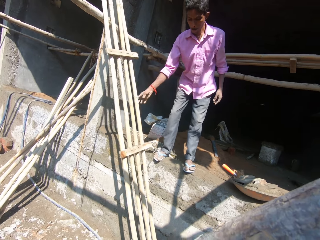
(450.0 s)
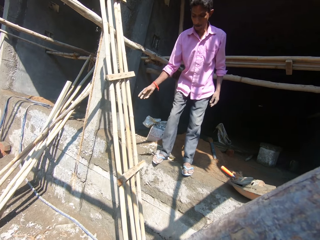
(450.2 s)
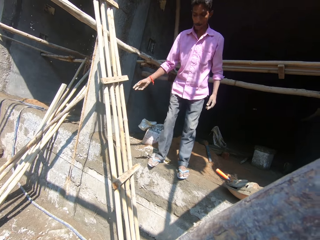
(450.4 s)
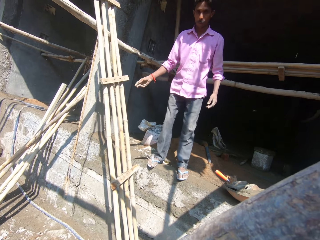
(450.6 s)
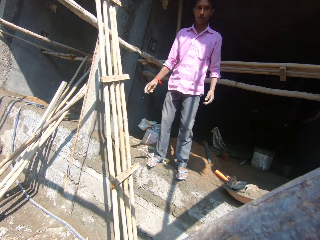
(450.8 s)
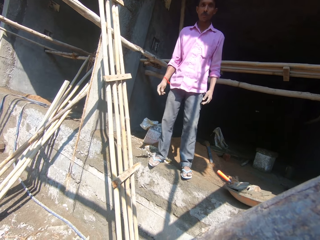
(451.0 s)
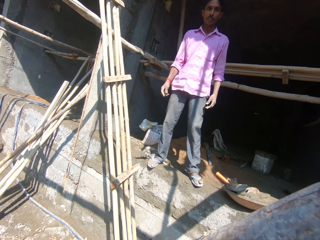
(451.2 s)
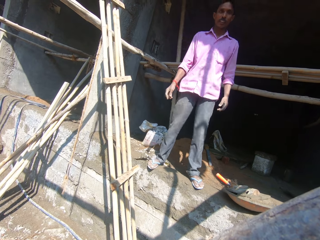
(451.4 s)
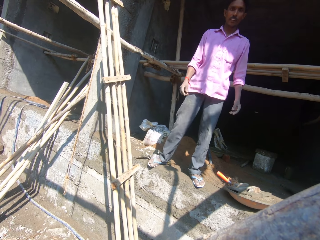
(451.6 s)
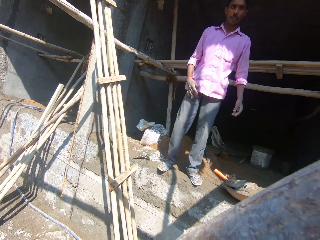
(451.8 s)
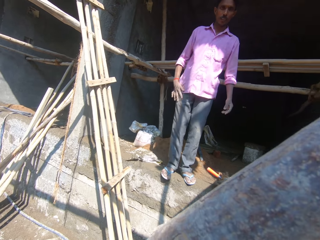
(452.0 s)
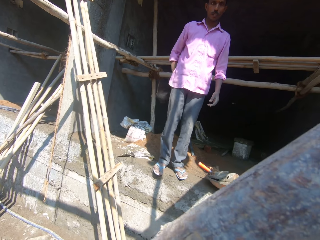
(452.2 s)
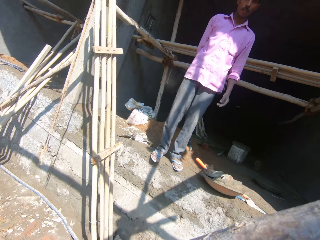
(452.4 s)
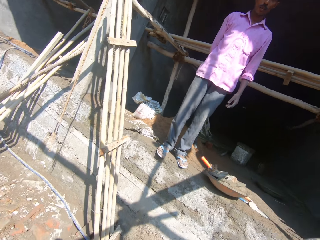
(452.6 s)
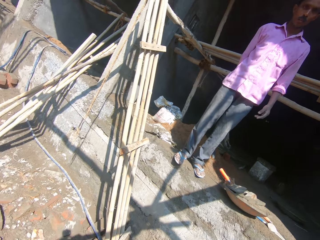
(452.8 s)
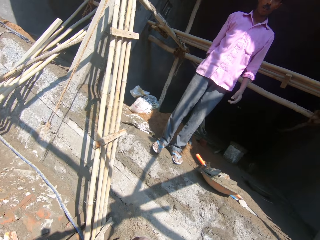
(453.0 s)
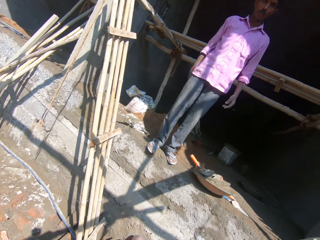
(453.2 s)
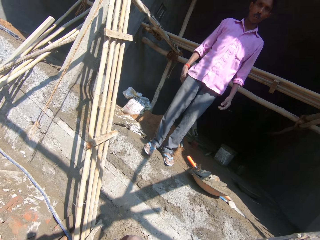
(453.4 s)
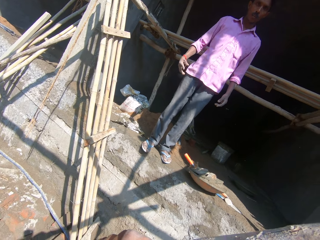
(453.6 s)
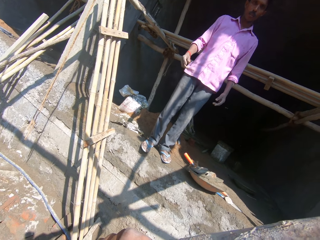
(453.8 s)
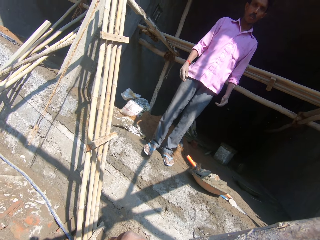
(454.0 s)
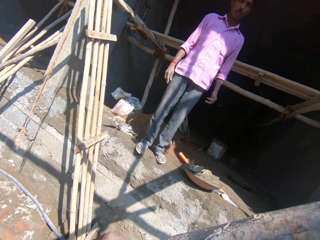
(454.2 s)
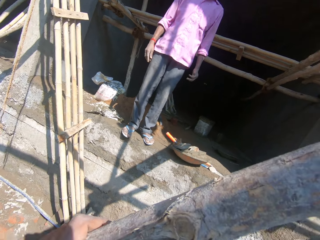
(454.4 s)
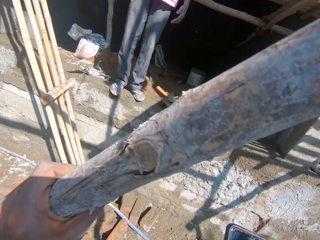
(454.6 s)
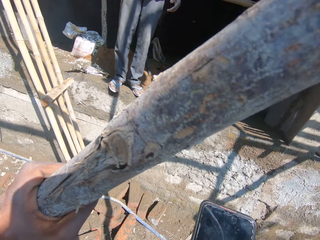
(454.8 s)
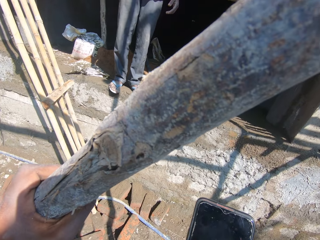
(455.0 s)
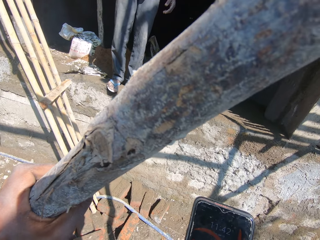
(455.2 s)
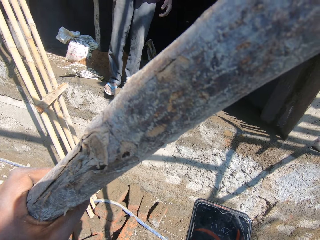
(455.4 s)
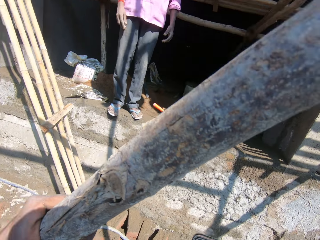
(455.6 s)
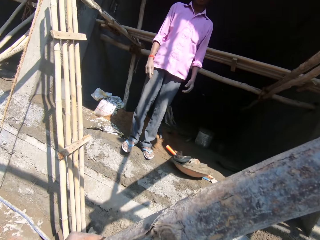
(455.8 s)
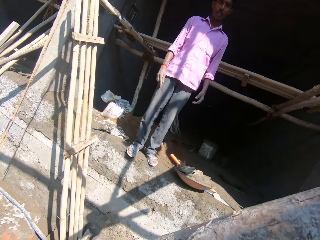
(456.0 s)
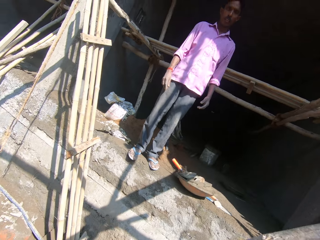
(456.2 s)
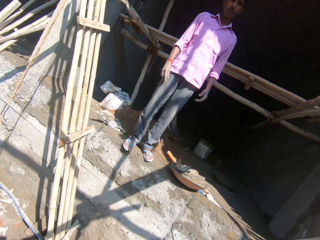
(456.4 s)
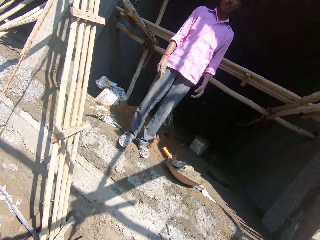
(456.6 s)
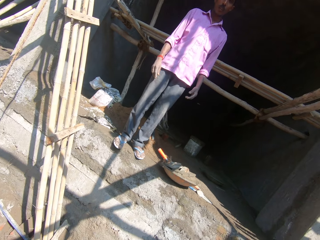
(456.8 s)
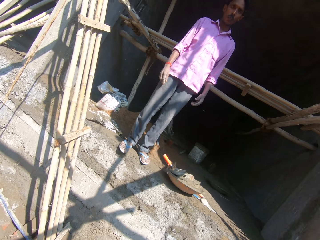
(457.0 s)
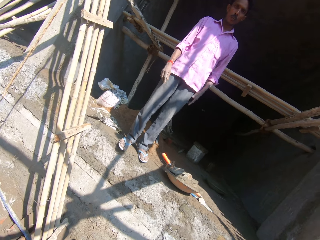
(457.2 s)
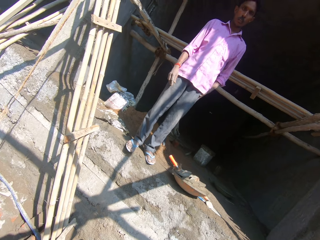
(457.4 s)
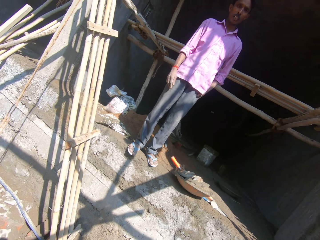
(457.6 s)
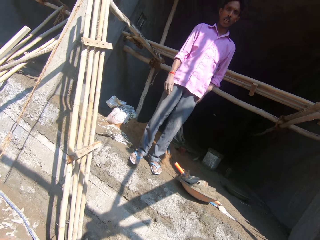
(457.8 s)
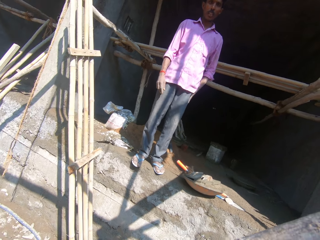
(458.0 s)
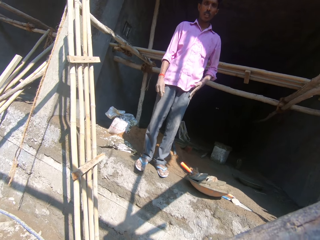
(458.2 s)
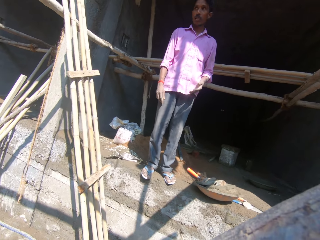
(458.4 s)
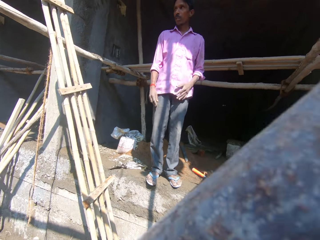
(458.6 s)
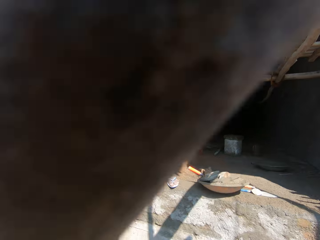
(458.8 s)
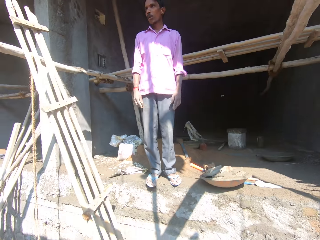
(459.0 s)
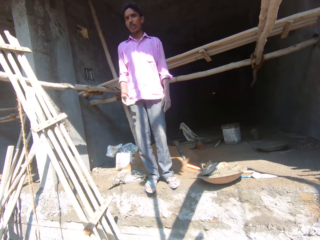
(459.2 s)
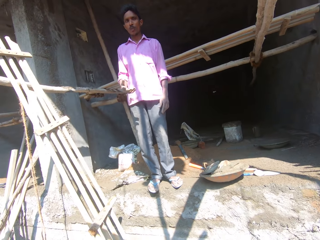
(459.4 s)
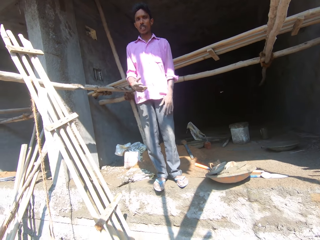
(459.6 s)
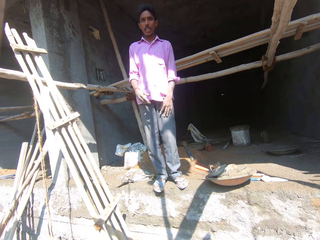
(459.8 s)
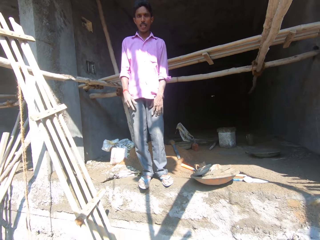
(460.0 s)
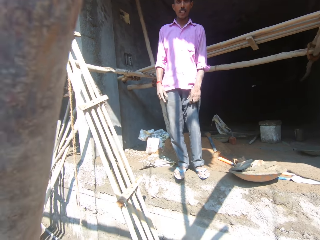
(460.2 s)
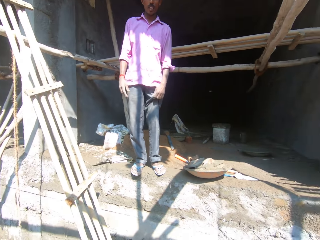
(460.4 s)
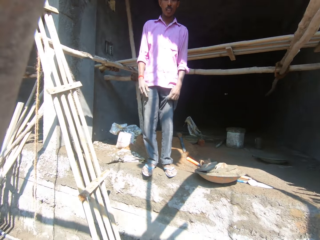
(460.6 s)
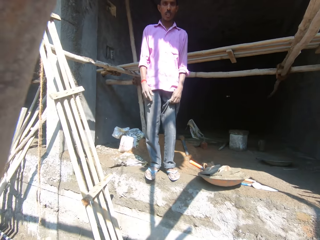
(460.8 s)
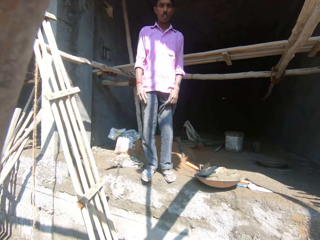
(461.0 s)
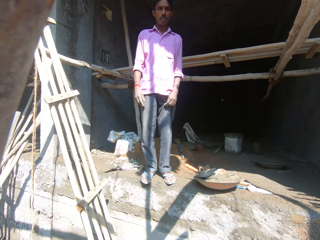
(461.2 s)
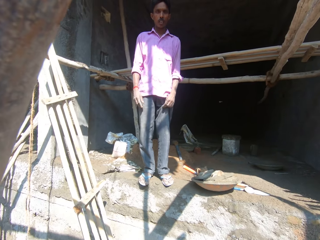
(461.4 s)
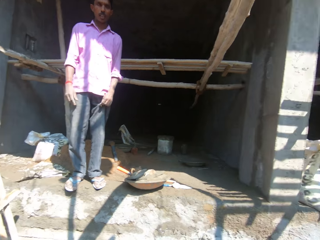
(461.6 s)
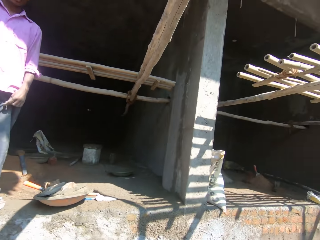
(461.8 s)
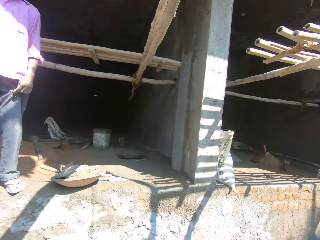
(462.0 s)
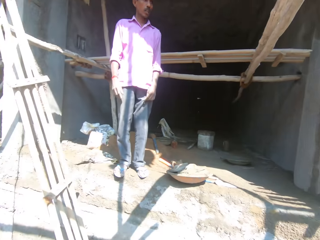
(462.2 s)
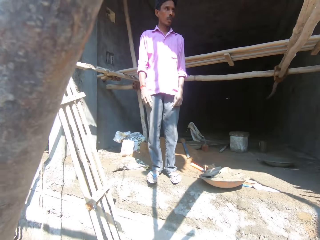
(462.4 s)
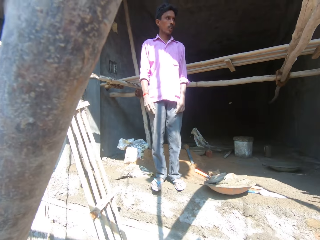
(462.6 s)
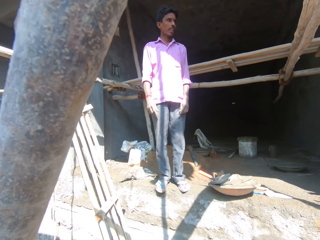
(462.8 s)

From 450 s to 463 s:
A man drops the ladder on the ground. The man interacts with the camera wearer. The camera wearer talks to the man. They hold a wood and operate their phone. The man looks around. The man interacts with the camera wearer. The camera wearer talks to the man.

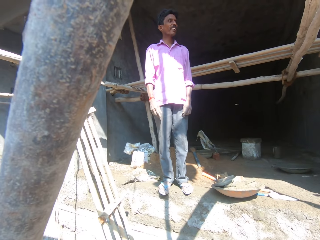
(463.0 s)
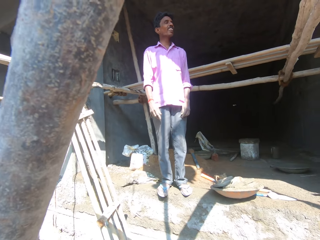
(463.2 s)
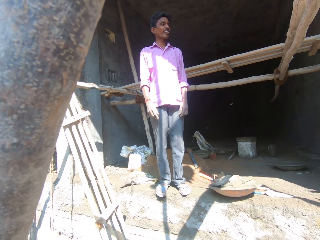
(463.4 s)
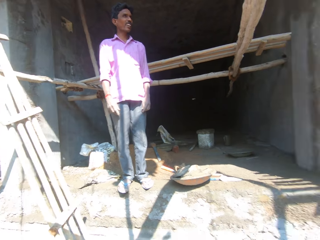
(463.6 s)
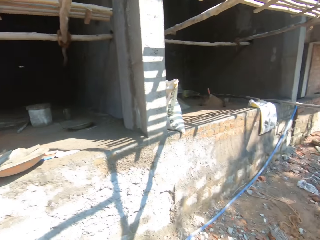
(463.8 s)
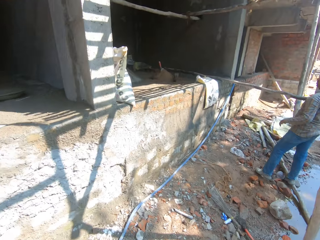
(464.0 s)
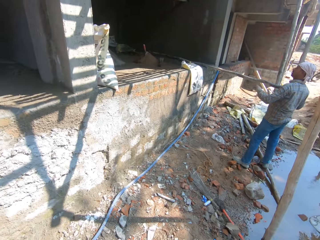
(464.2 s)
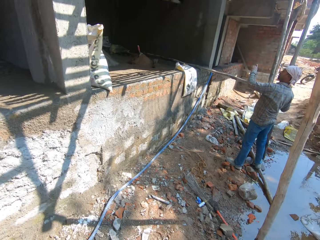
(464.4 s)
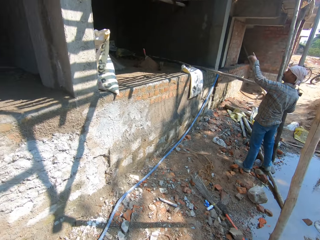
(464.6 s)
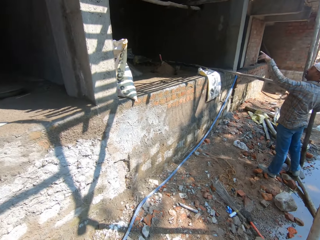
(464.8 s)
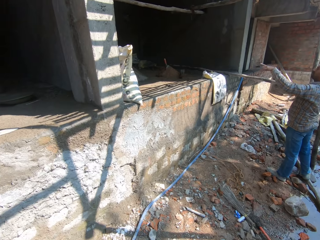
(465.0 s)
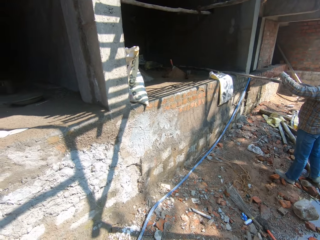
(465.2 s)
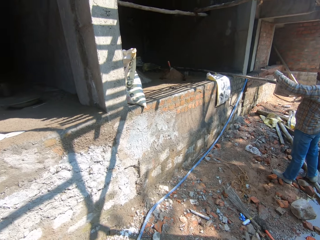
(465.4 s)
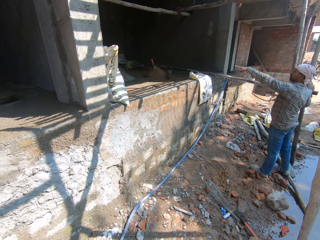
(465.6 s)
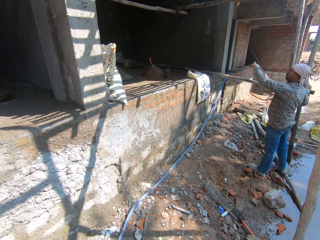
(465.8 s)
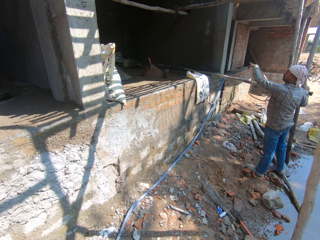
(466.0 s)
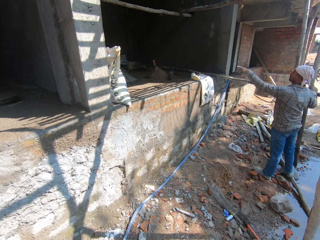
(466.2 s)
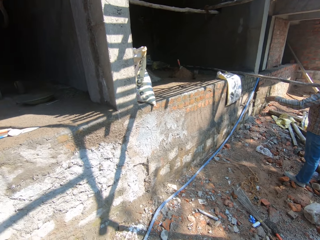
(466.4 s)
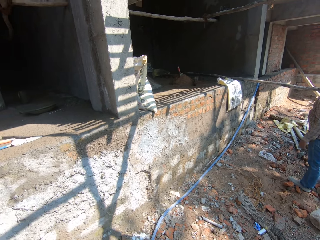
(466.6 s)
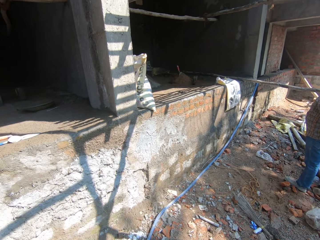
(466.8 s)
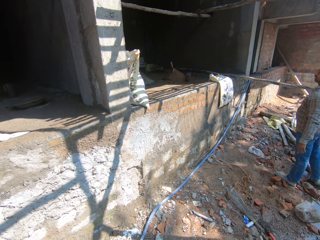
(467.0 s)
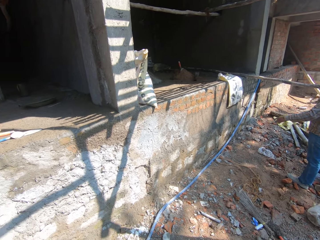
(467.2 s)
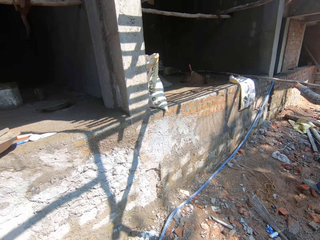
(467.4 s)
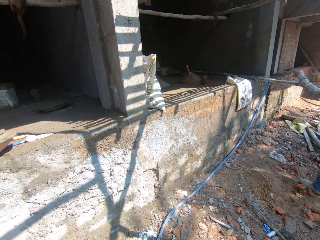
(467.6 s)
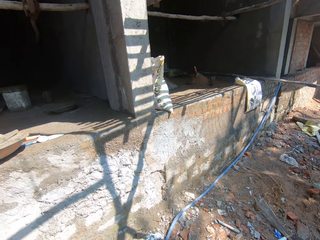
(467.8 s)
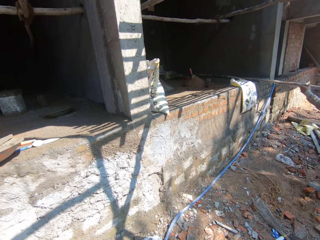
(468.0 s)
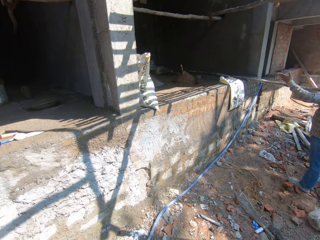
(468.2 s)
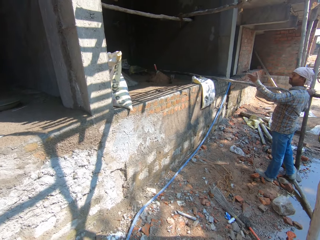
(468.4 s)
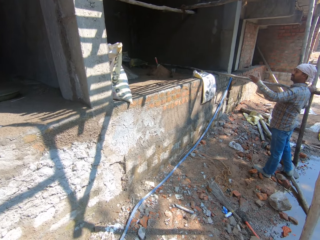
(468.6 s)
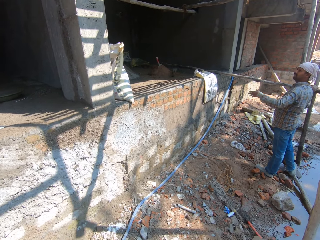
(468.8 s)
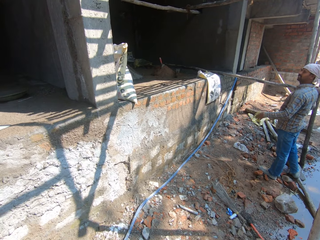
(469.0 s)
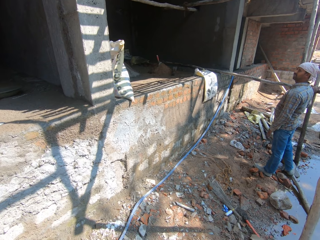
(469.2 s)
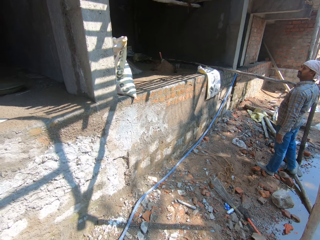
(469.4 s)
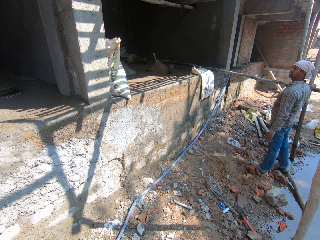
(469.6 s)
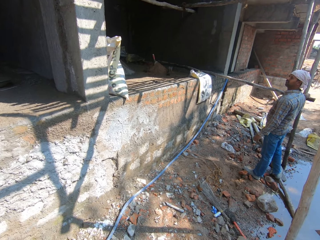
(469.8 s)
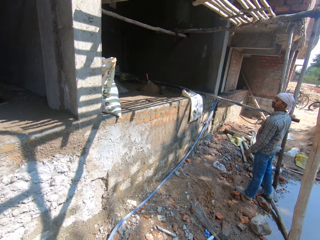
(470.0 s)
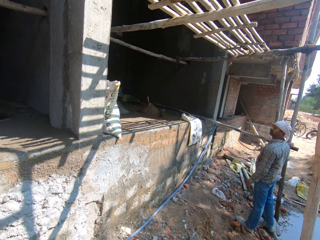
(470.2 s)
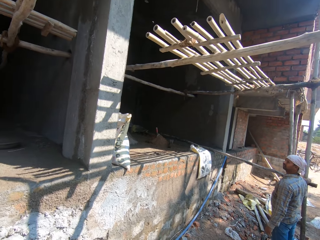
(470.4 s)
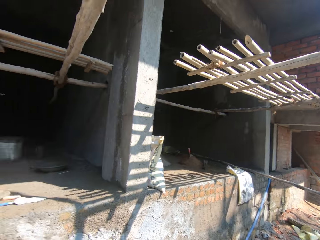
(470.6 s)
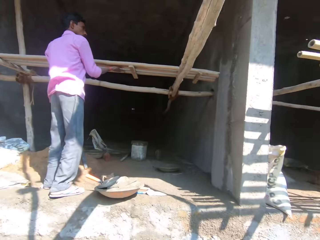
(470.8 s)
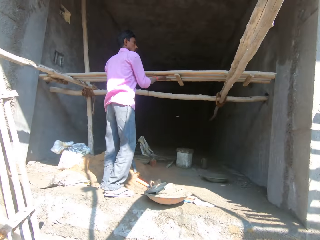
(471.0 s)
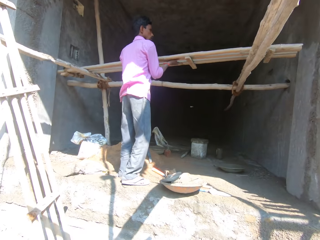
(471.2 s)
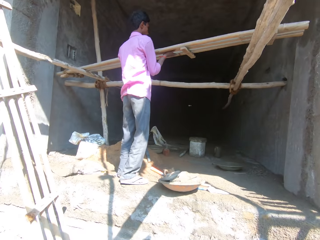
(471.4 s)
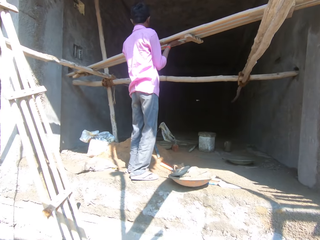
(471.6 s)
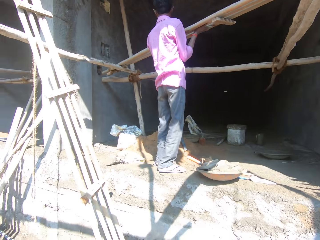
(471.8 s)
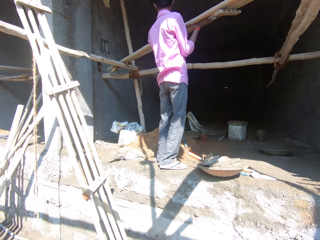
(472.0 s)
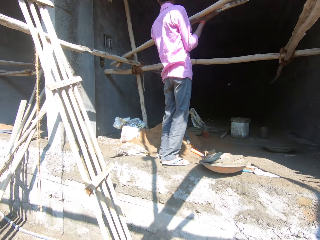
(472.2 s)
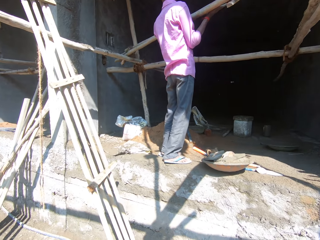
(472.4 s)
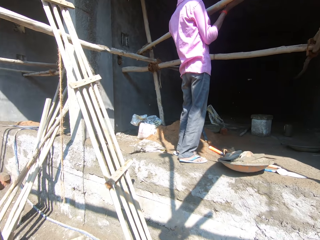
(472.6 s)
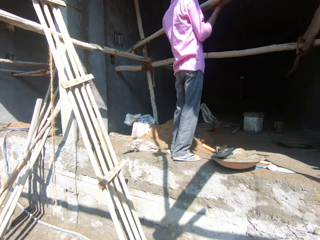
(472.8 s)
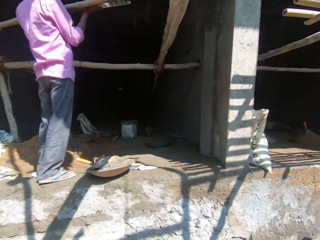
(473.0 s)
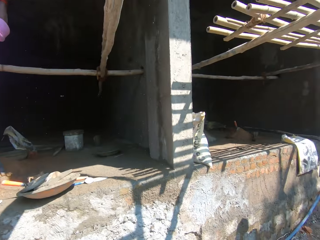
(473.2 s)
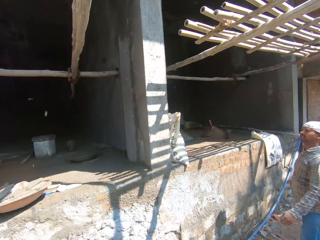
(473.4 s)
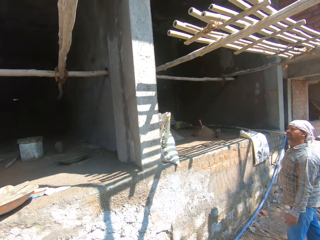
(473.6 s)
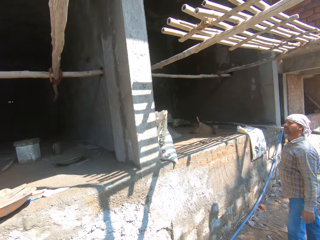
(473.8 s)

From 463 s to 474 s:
The camera wearer looks around at a man. The man gestures with his hand. The man interacts with another man. The camera wearer looks around at the other man. The other man removes a ladder and lifts something.
